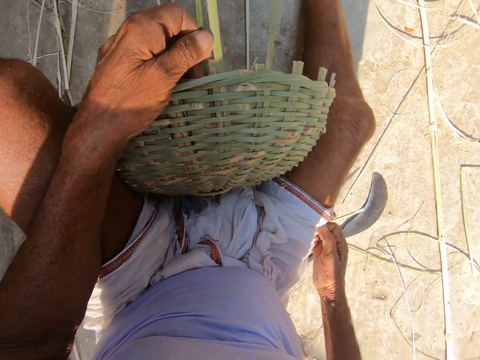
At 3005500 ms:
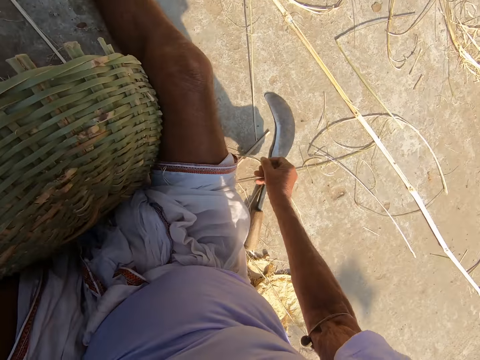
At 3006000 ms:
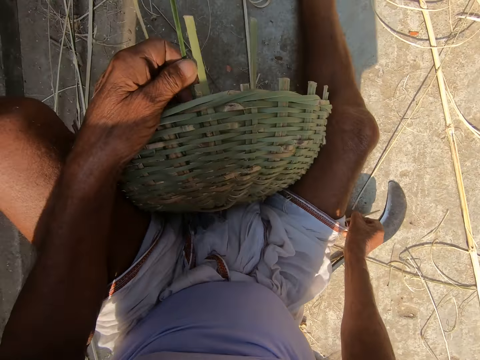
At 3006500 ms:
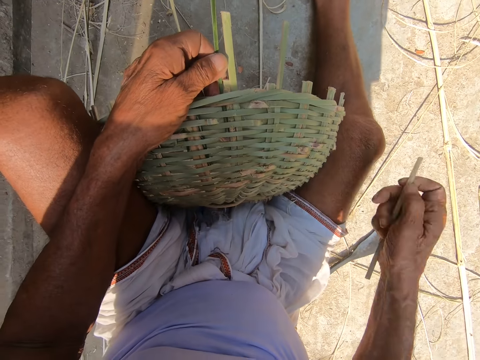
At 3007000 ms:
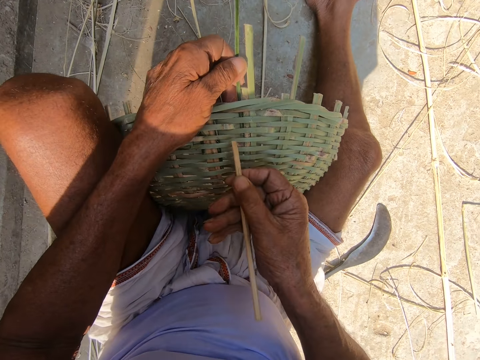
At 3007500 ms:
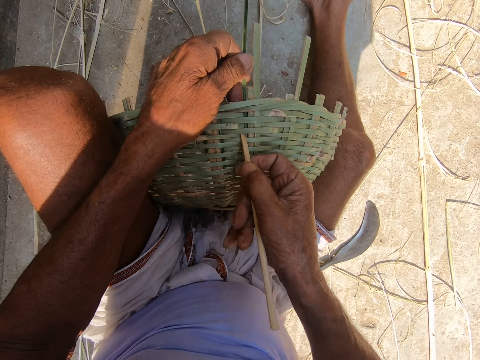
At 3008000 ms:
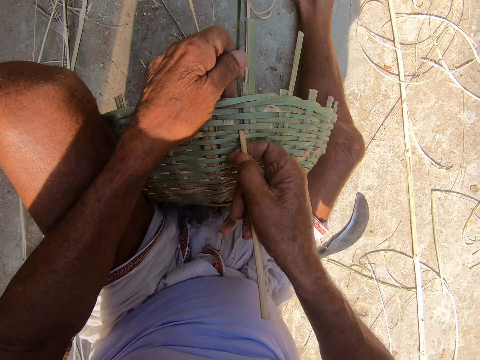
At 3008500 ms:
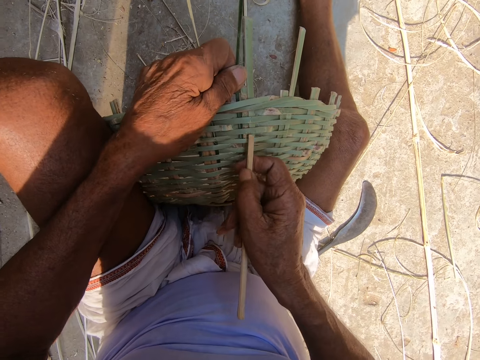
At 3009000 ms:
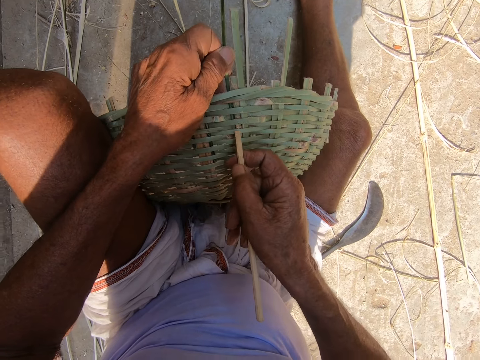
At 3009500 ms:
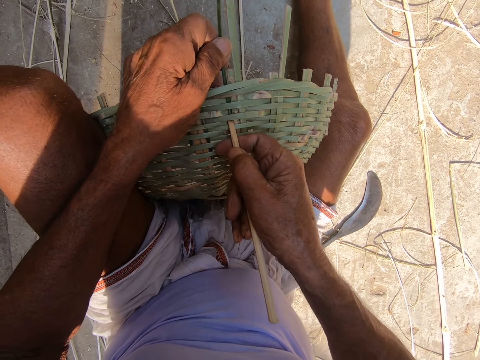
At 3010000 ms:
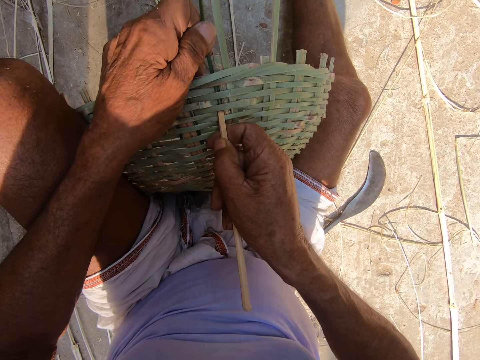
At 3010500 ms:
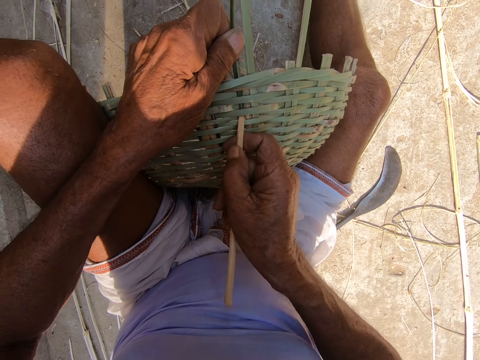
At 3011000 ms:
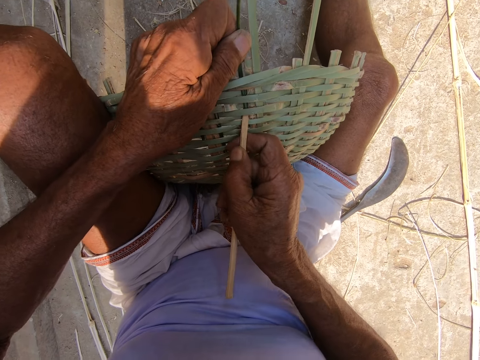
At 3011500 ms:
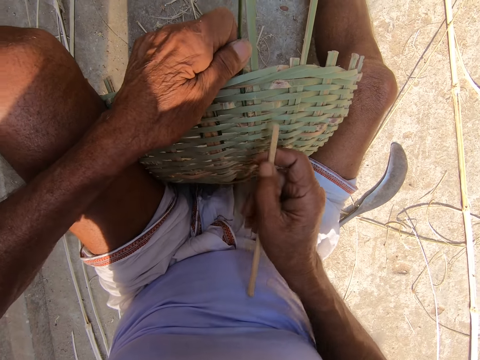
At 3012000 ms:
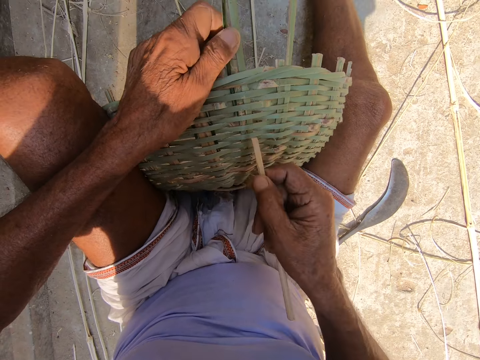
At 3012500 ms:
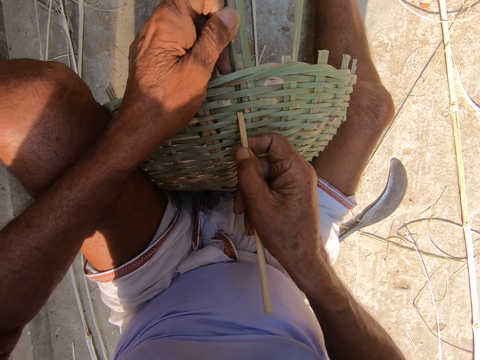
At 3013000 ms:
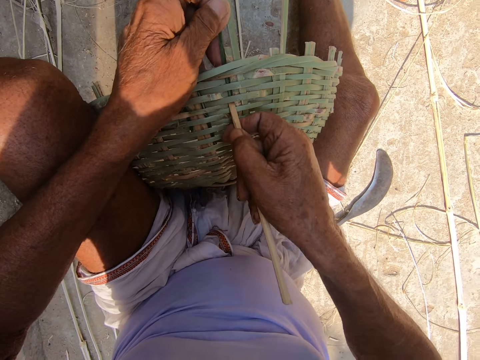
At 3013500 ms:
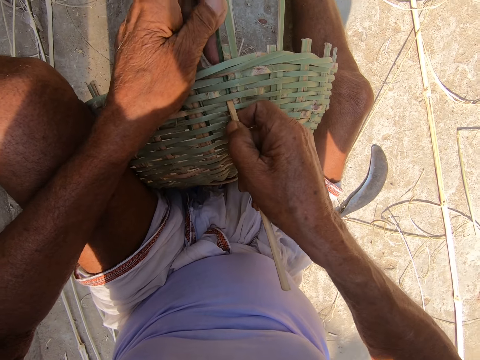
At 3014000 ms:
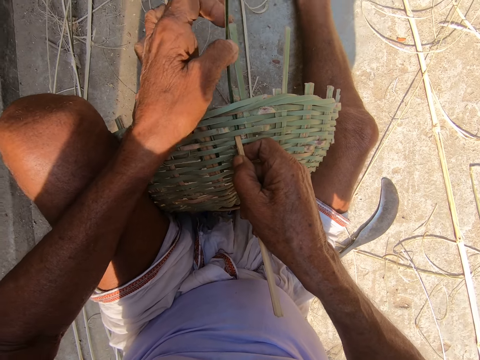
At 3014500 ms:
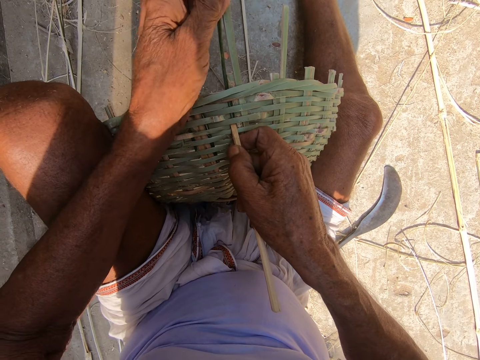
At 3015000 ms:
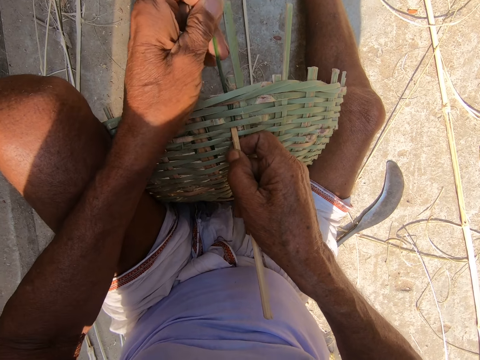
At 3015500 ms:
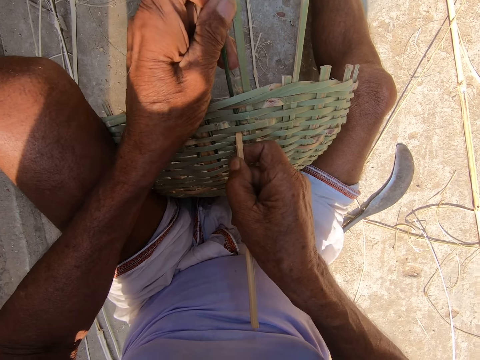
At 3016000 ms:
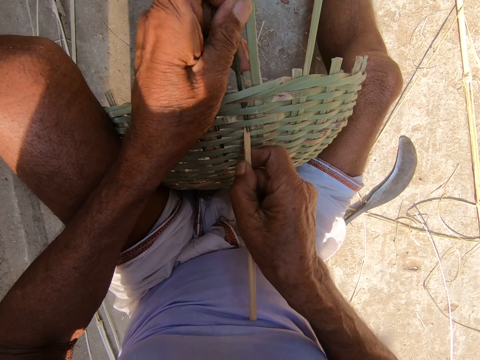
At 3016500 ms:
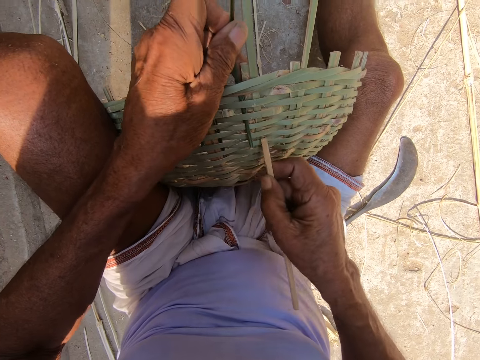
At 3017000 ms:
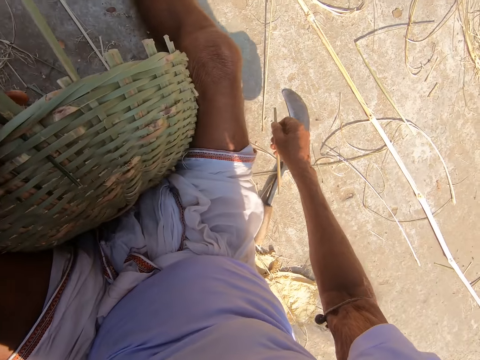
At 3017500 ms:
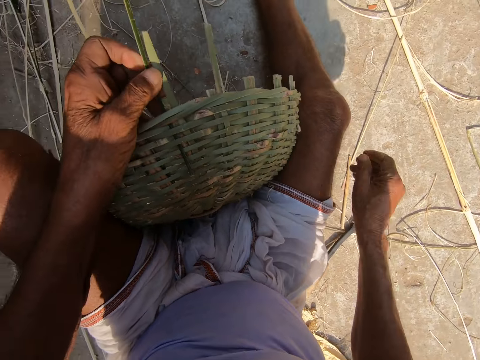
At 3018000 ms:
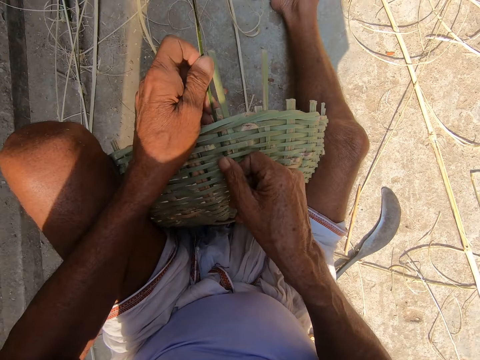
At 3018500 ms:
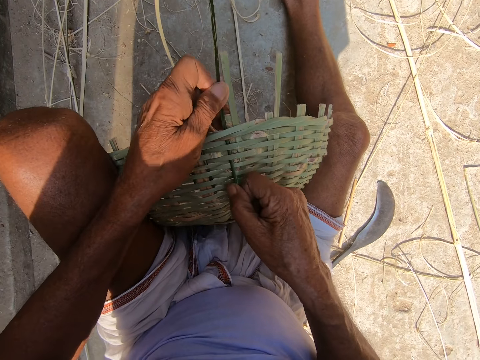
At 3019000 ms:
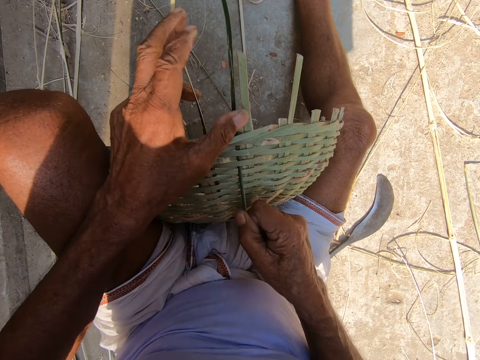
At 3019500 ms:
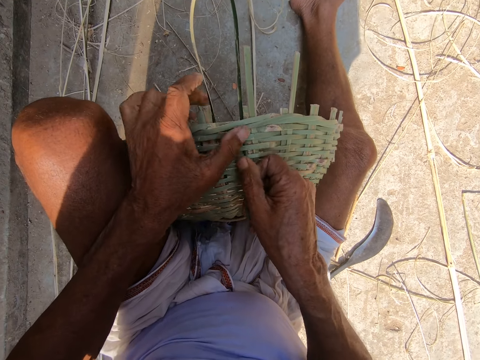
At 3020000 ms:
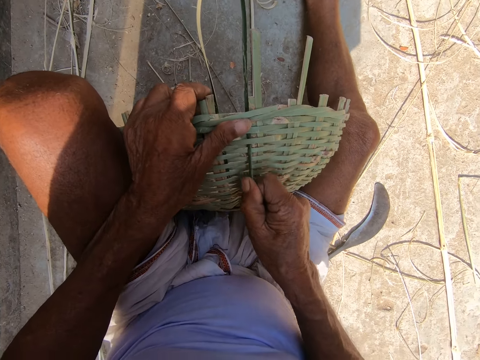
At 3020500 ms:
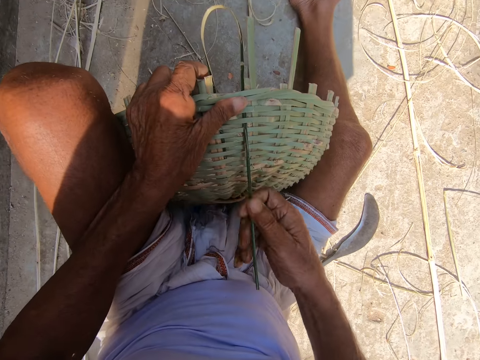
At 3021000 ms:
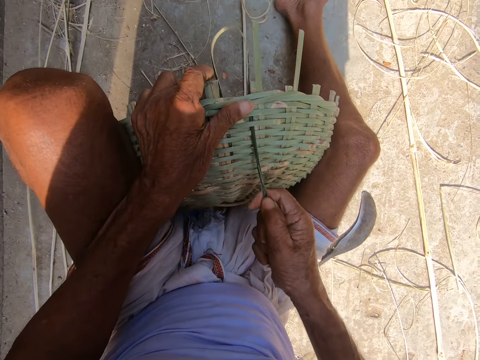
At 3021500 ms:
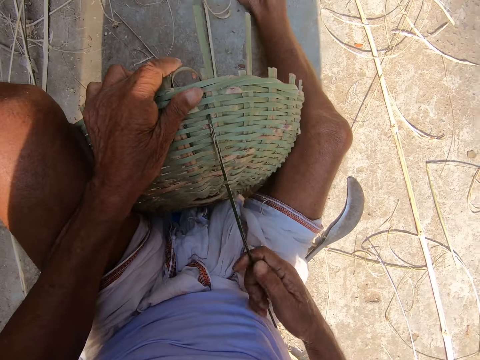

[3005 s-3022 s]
The camera wearer drops the stick on the ground with his right hand. He picks up the stick from the ground with his right hand. He adjusts the bamboo strip on the basket with the stick in his right hand. He drops the stick on the floor with his right hand. He weaves the basket with both hands.

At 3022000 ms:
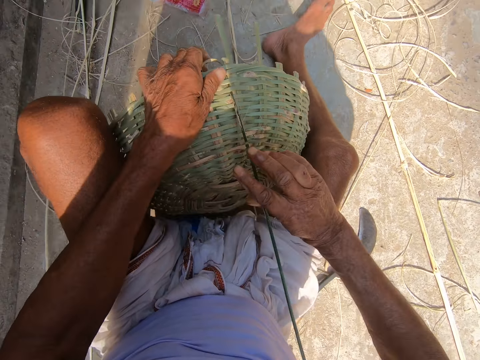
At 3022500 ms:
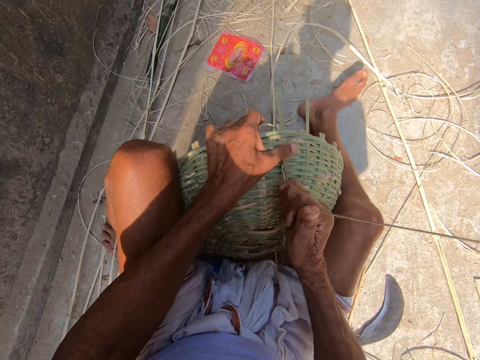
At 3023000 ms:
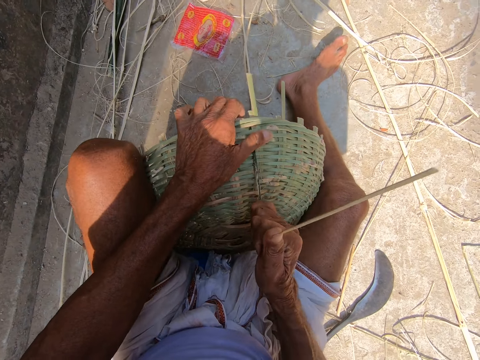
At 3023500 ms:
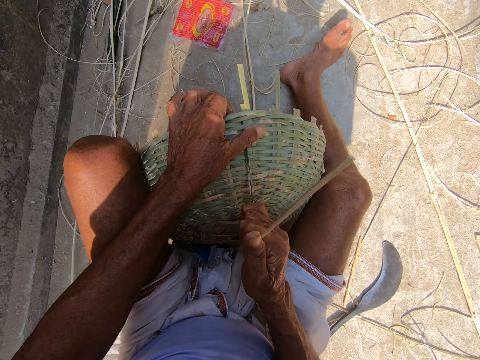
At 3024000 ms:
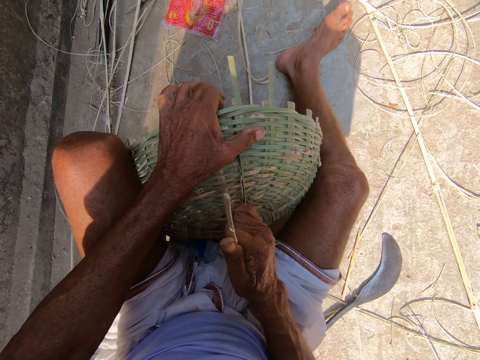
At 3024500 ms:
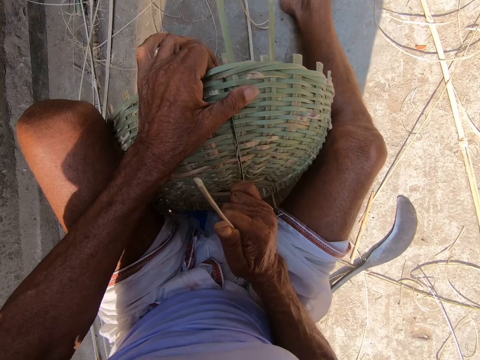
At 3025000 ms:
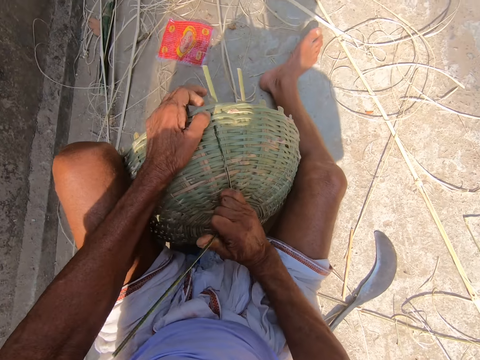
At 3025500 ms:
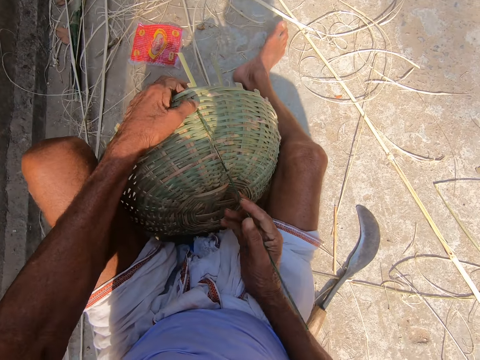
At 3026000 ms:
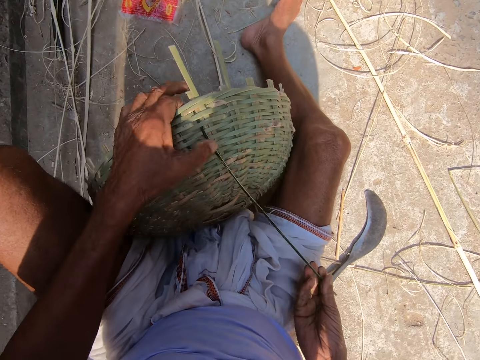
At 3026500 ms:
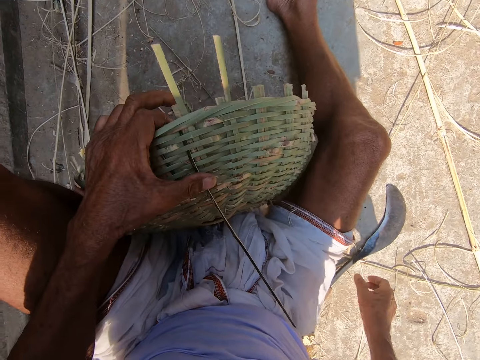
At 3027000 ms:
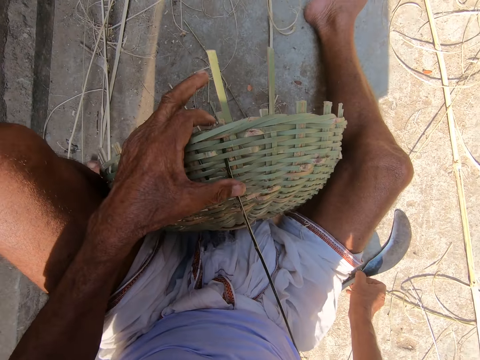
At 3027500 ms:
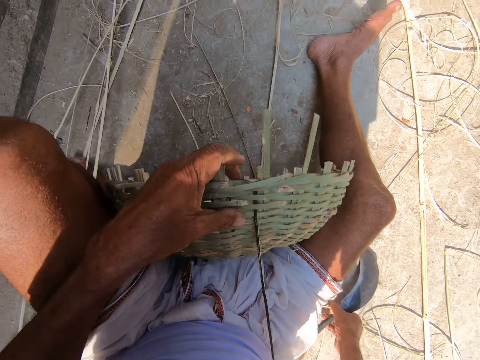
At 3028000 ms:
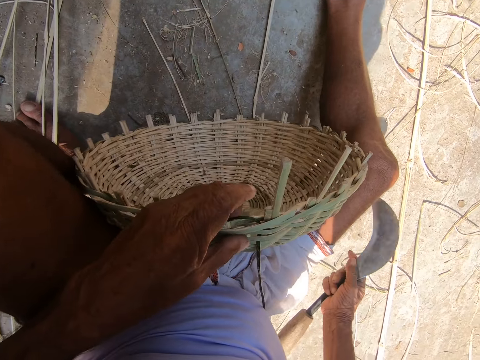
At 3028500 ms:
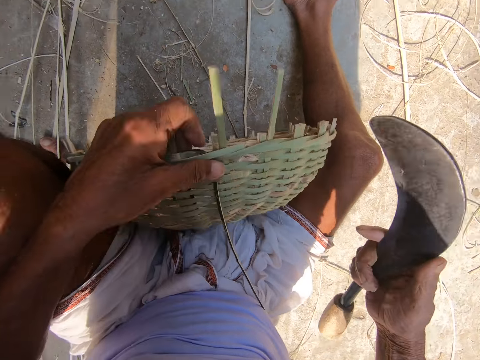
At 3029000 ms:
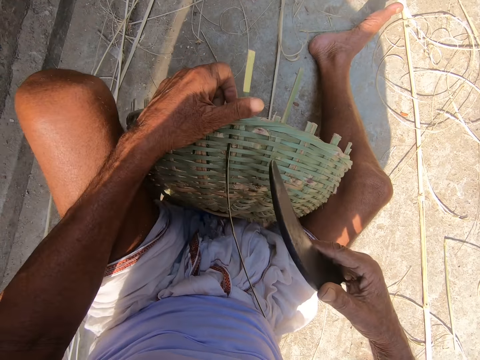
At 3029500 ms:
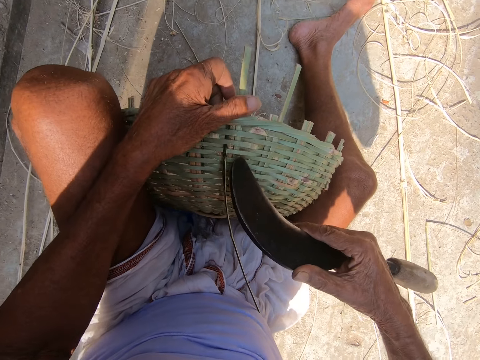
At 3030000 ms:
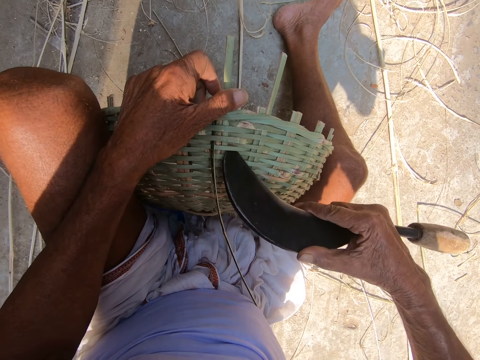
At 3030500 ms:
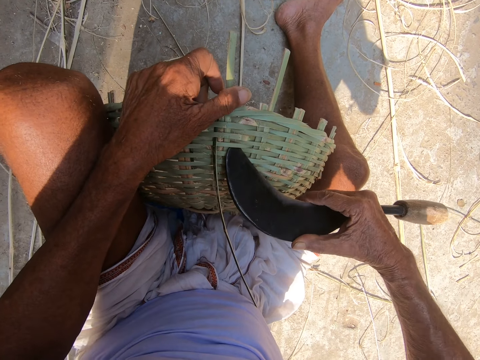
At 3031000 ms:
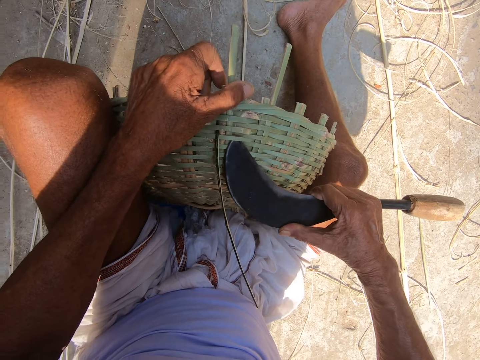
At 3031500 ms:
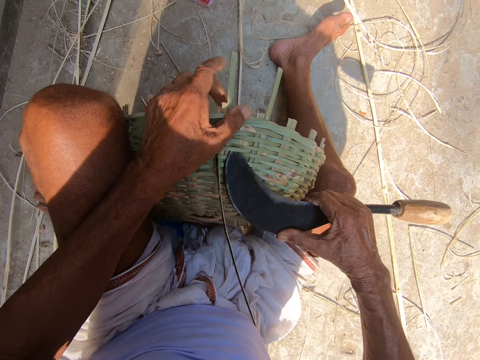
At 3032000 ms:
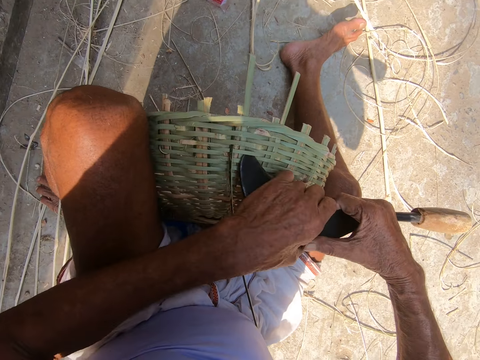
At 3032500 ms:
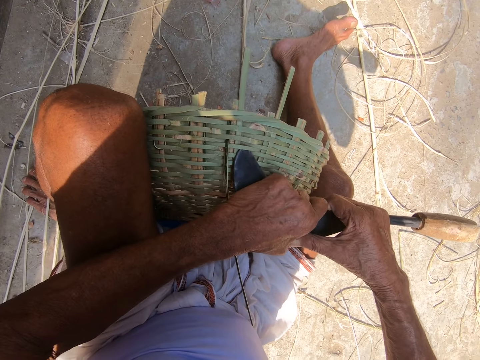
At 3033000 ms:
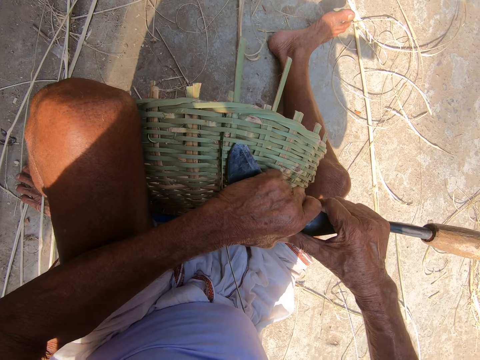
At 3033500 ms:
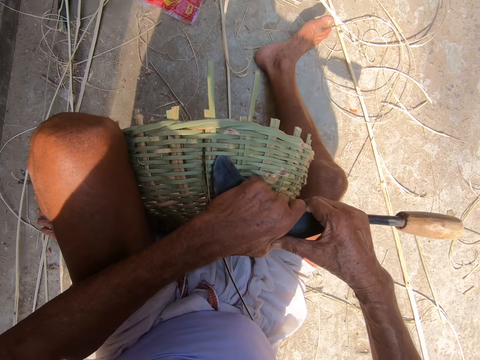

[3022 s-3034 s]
The camera wearer picks up the sickle or machete from the ground with his right hand. He straightens the basket with the machete. He adjusts the bamboo strip on the basket with the sickle in both hands.
